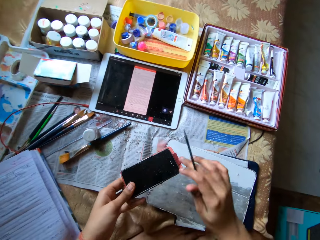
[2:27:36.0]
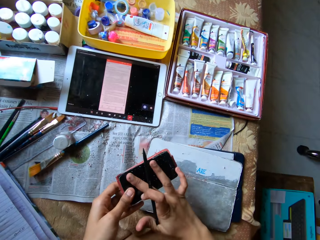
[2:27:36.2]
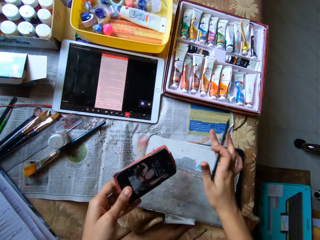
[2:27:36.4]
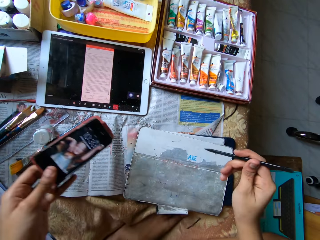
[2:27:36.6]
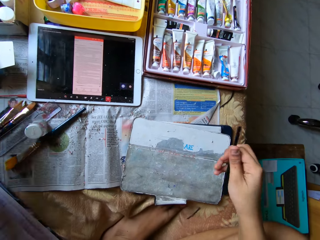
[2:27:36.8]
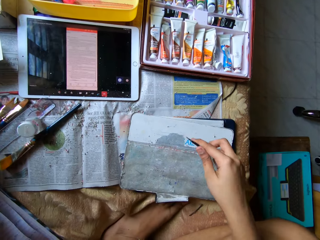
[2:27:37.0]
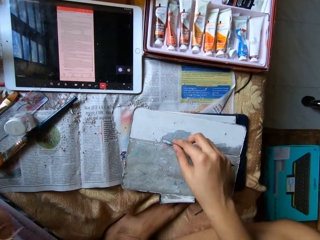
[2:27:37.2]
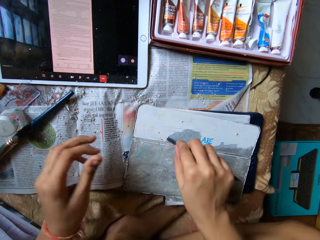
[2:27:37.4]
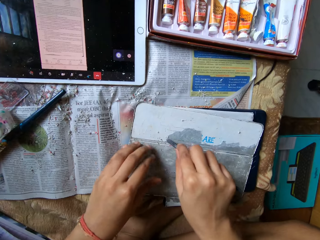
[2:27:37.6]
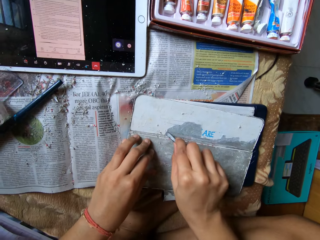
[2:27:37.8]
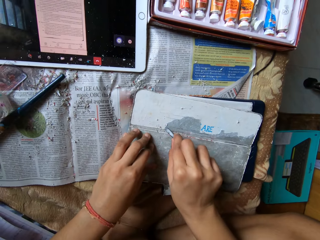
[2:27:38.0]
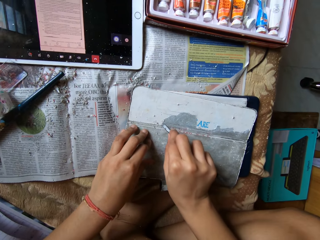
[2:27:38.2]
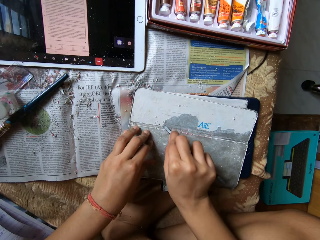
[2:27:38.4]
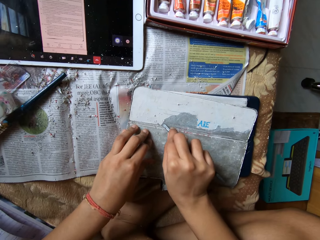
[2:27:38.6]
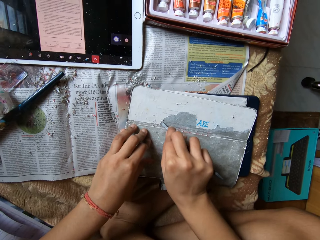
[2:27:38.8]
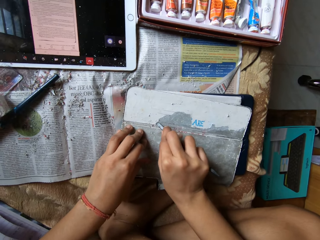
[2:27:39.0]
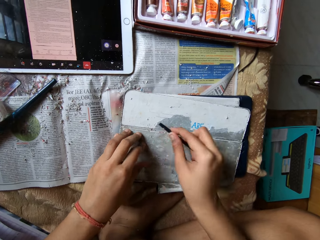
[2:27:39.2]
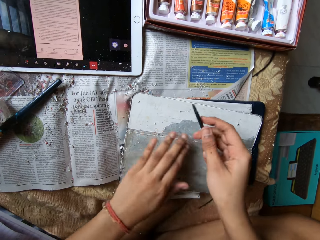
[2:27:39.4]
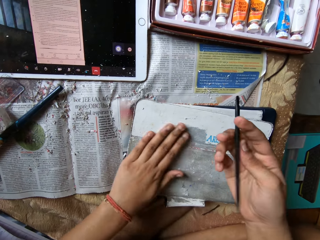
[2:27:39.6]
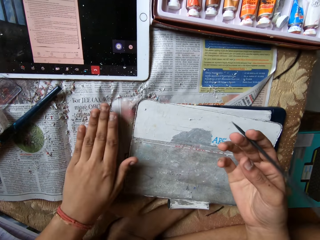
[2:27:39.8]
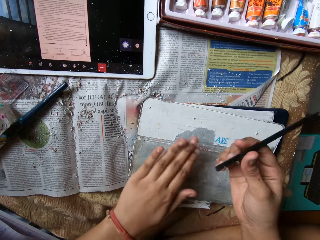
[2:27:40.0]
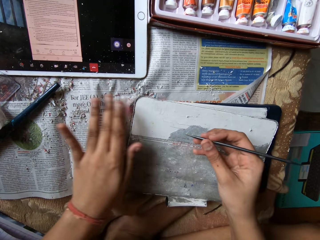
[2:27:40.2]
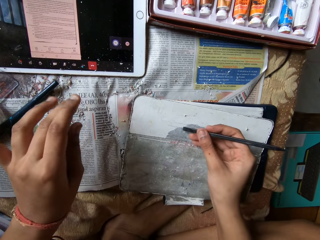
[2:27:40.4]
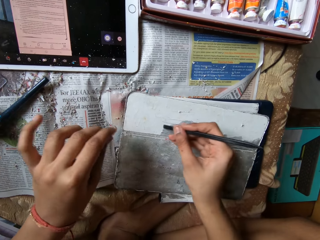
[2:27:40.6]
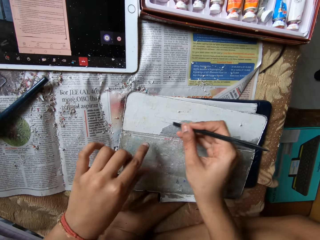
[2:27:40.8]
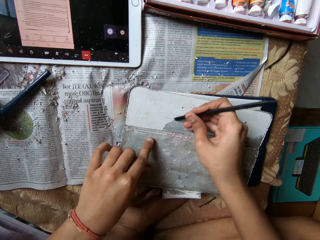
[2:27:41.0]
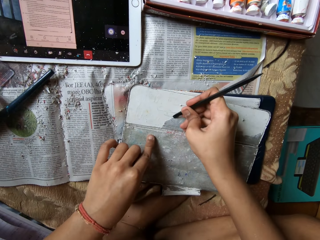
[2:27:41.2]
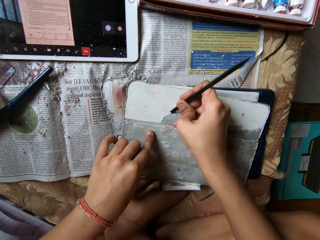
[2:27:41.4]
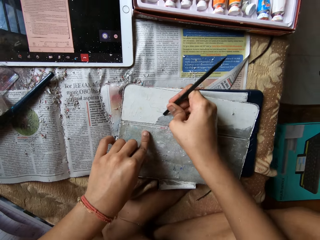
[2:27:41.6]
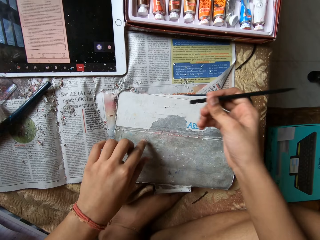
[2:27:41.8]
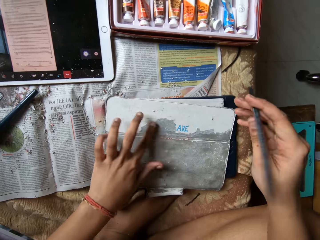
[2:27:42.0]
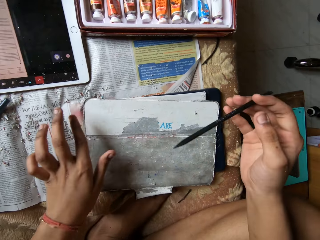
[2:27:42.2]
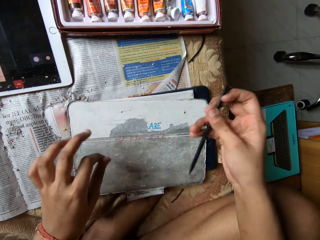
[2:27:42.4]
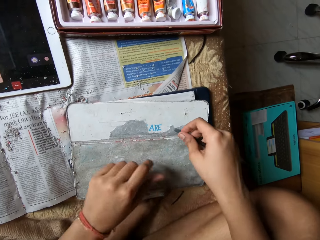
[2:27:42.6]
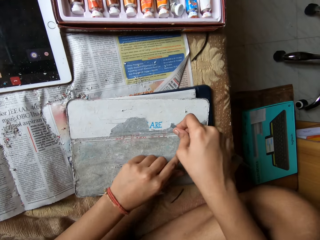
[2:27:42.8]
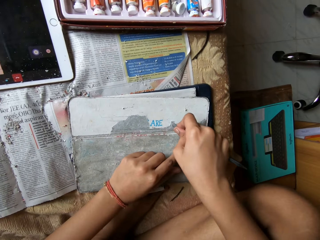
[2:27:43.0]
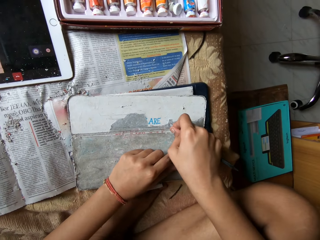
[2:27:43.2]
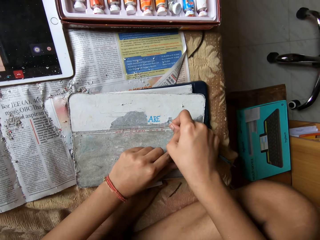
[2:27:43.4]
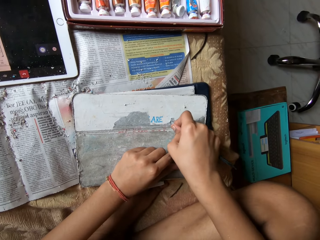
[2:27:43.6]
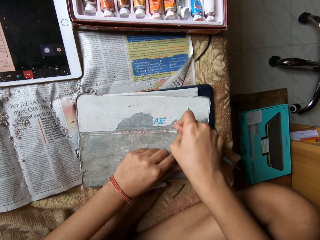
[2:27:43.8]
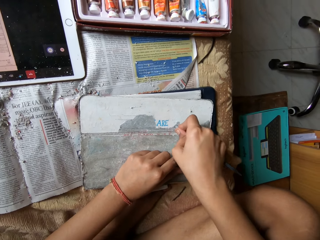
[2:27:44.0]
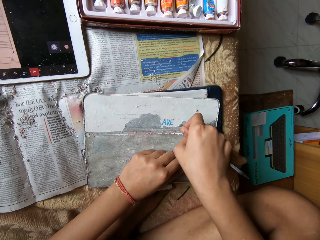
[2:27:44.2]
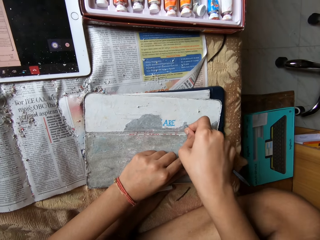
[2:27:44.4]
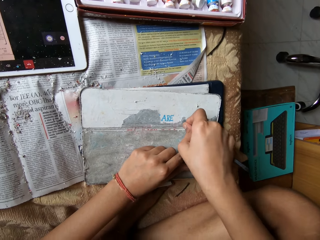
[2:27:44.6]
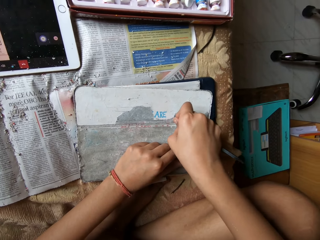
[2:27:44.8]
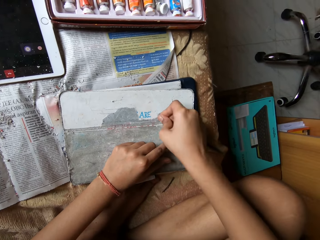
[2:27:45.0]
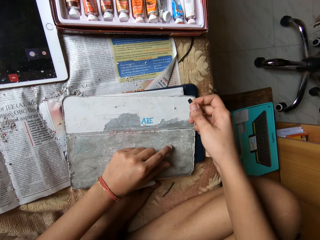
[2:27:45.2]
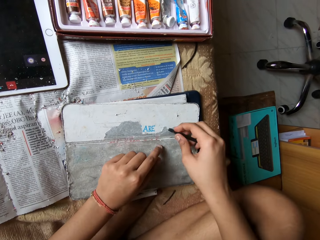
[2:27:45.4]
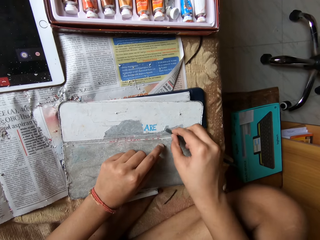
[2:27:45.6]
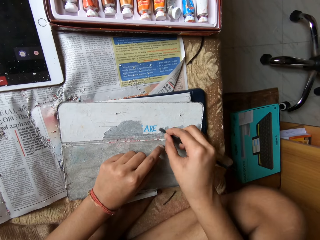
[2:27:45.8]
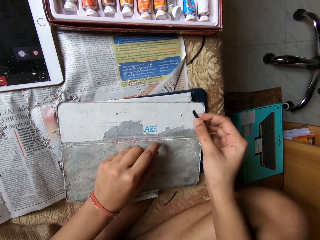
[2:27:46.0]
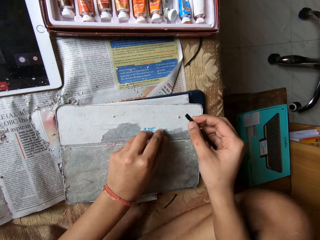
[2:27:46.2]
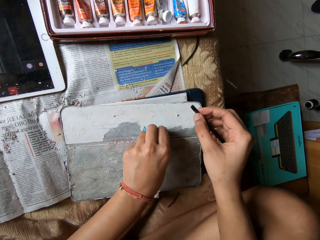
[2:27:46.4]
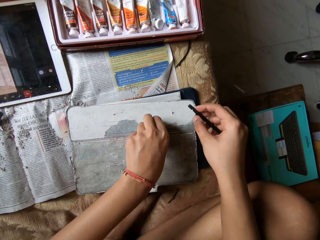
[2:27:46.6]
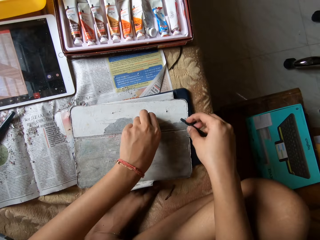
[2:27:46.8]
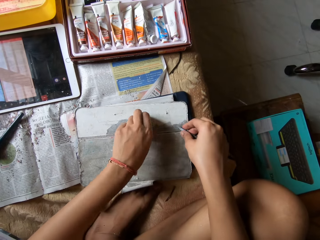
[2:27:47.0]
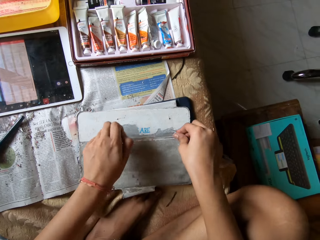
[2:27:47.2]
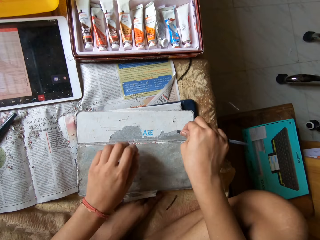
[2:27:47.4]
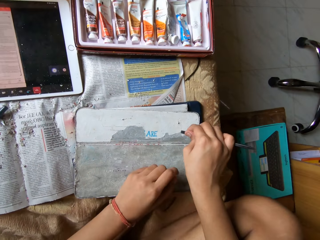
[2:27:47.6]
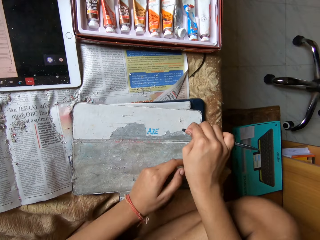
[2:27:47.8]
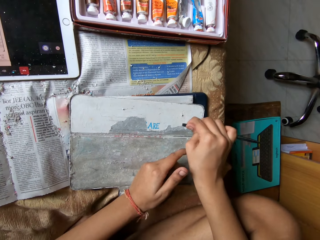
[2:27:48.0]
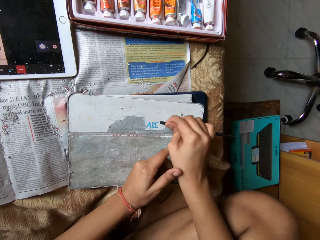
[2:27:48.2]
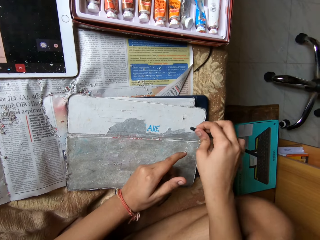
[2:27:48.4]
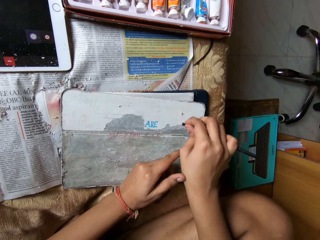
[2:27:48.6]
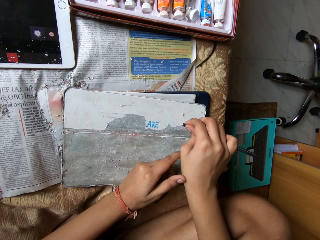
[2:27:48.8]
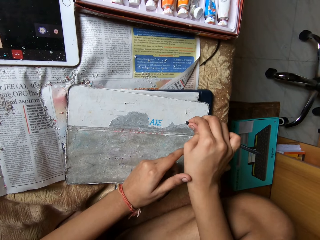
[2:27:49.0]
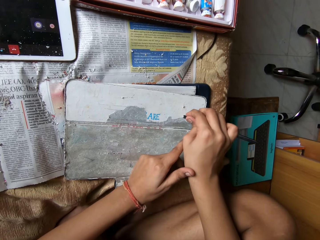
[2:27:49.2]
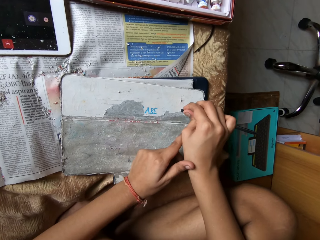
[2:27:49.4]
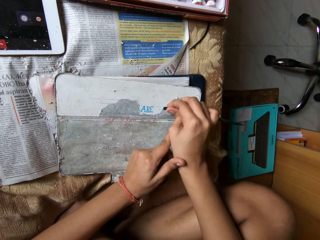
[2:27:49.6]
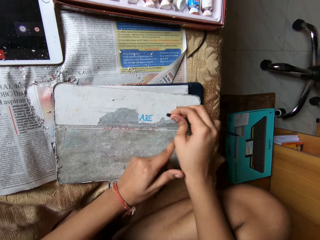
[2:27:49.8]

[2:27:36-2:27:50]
The camera wearer cleans the phone in her left hand with her right hand. She puts the phone in her left hand on the table. She peels the pouch on the tablet device with the pen in her right hand. She holds the tablet device on a table with her left hand. She dusts the pouch on the tablet device with her left hand. She peels the pouch on the tablet device with the pen in her right hand. She dusts the pouch on the tablet device with her left hand. She peels the pouch on the tablet device with the pen in her right hand. She peels the pouch on the tablet device with her left hand. She peels the pouch on the tablet device with the pen in her right hand.

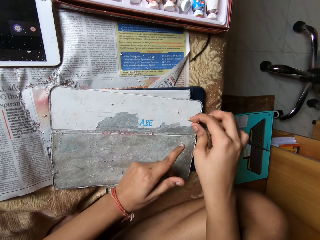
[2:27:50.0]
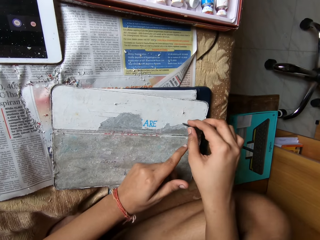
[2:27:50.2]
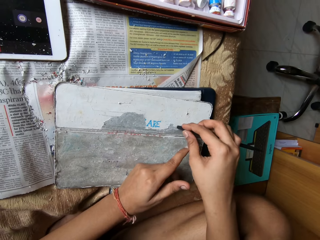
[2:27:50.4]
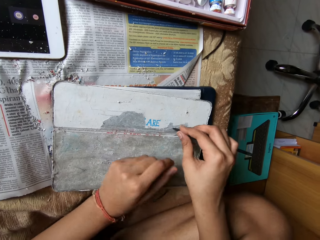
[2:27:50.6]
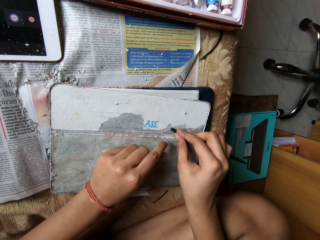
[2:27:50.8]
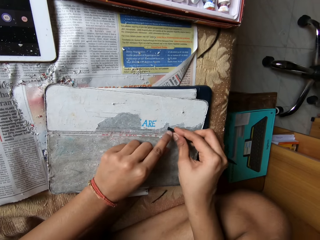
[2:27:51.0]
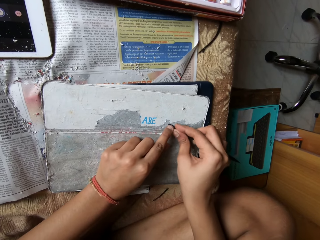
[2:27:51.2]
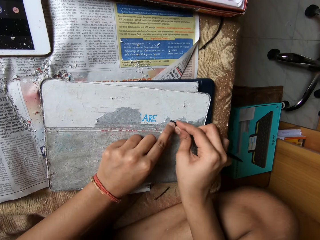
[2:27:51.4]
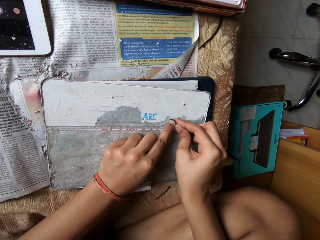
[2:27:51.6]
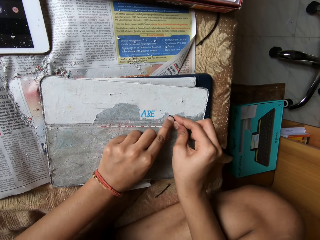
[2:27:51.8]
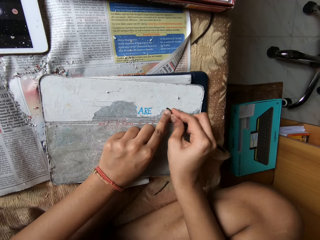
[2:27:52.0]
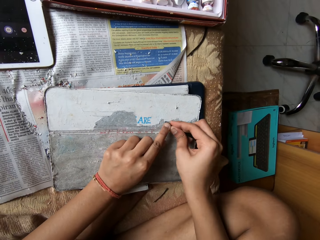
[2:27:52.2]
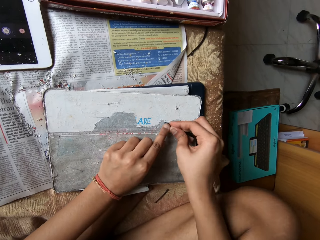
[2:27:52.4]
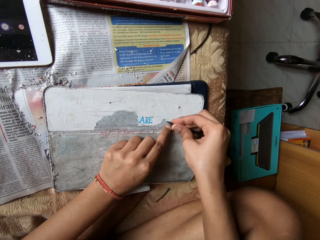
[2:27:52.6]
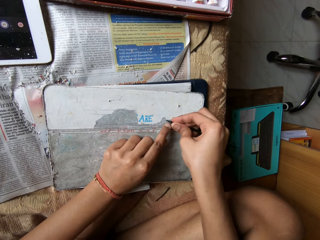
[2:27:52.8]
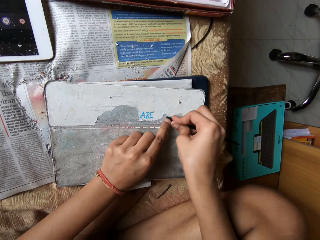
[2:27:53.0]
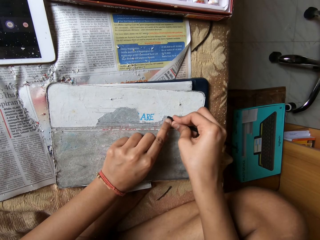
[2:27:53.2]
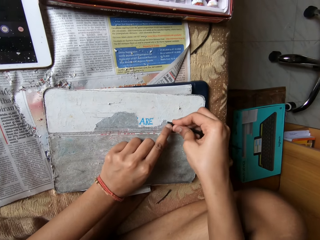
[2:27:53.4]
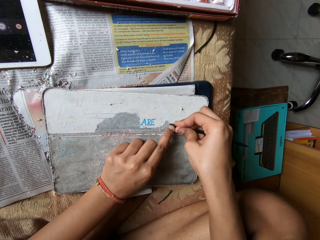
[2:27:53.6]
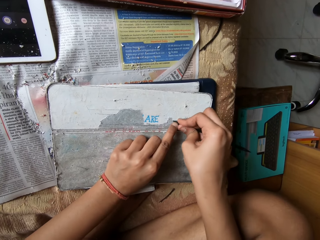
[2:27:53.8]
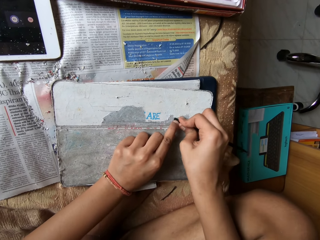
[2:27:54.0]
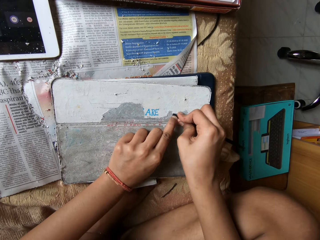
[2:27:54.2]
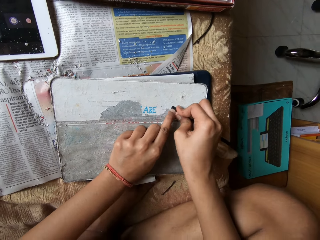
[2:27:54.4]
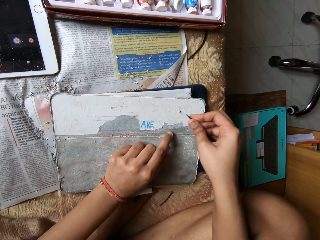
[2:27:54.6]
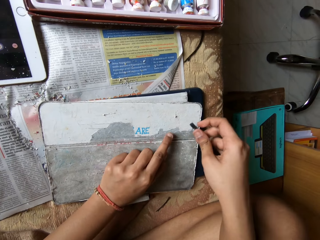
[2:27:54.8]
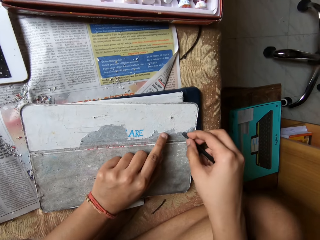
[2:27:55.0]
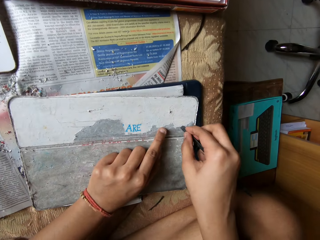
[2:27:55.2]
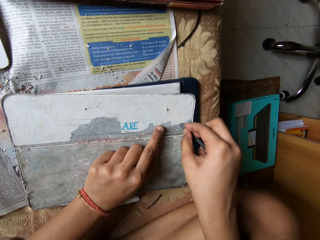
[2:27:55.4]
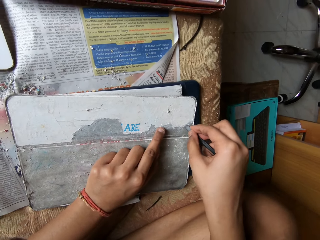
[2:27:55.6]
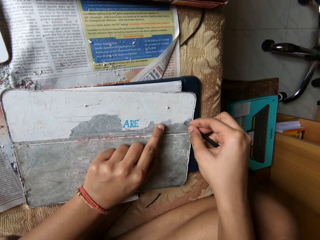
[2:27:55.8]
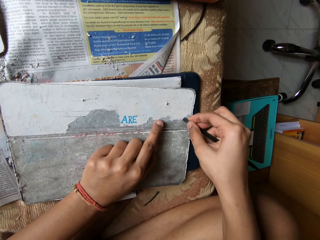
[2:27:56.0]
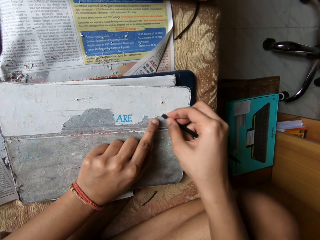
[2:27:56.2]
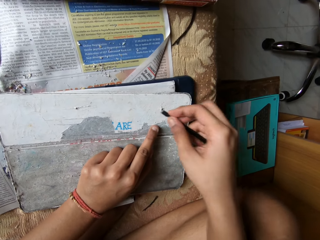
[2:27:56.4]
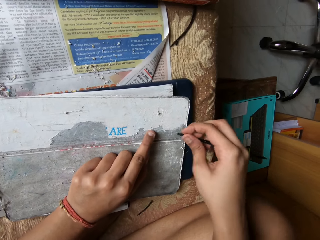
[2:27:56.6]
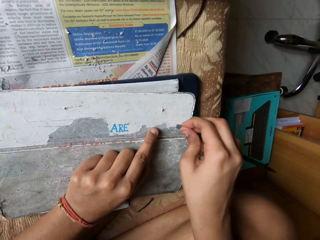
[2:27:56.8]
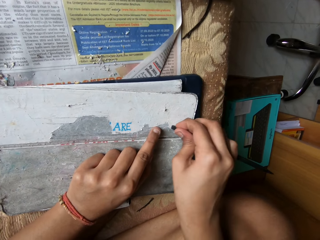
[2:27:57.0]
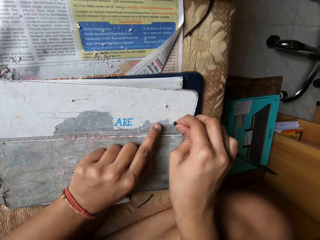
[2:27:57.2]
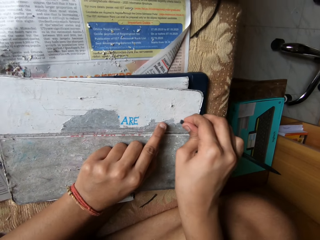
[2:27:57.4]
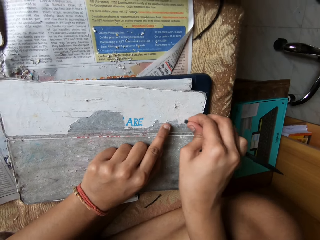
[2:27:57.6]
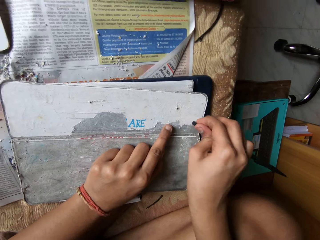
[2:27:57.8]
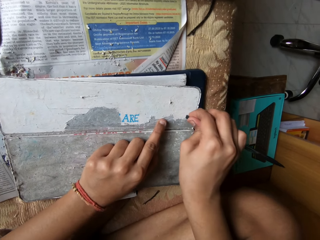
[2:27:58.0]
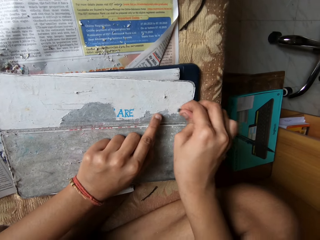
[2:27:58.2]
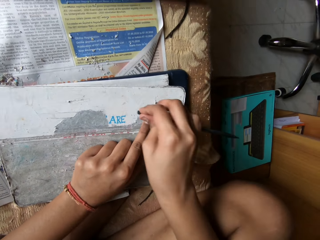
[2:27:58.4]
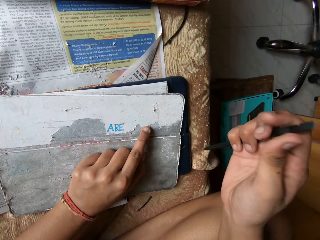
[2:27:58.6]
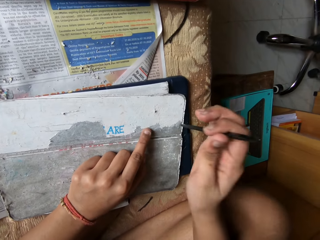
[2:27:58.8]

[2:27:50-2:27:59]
The camera wearer removes paper with a black stick spudger.
